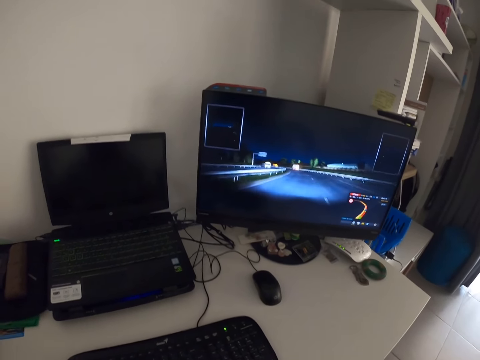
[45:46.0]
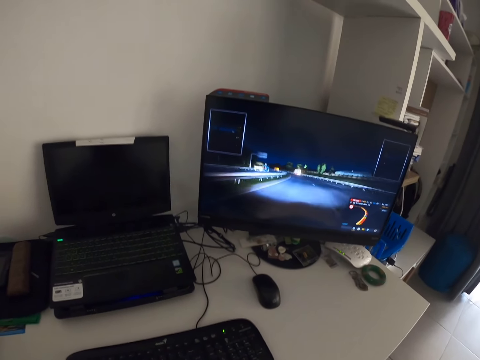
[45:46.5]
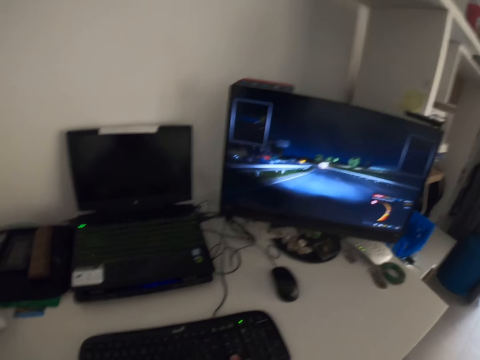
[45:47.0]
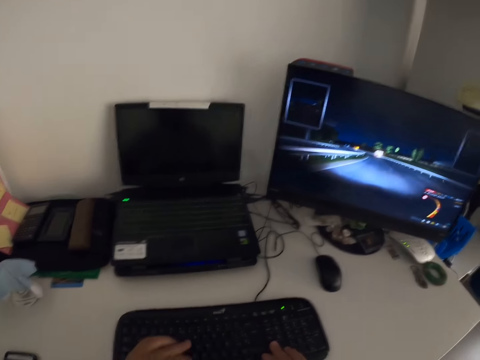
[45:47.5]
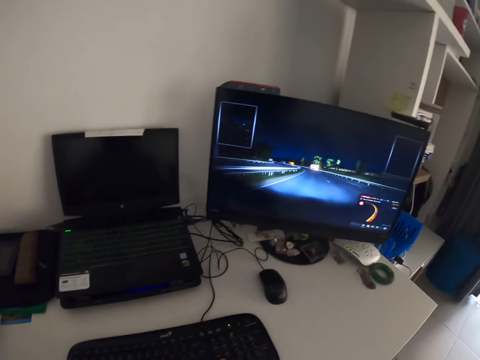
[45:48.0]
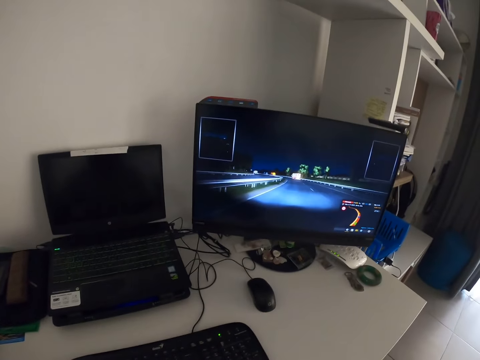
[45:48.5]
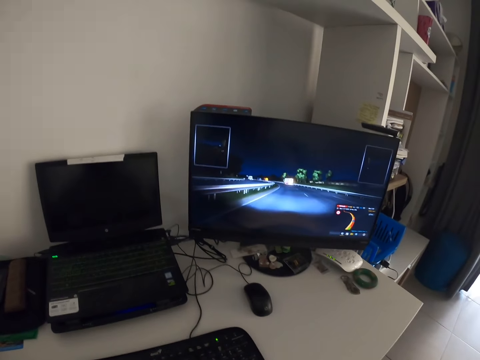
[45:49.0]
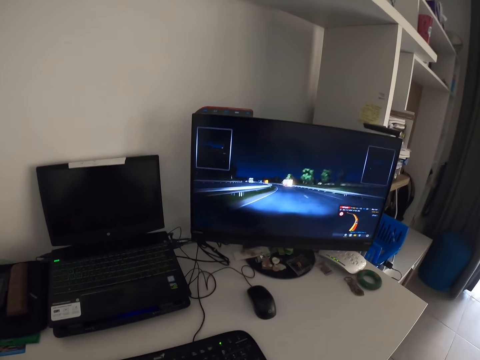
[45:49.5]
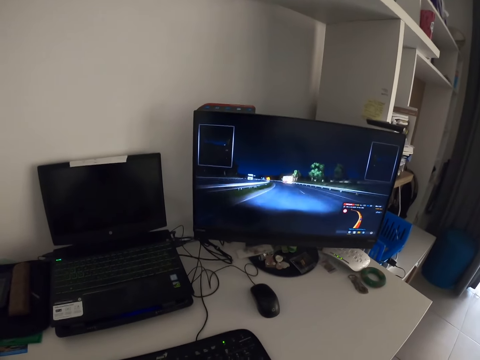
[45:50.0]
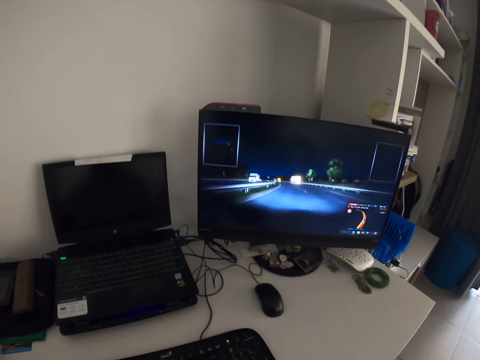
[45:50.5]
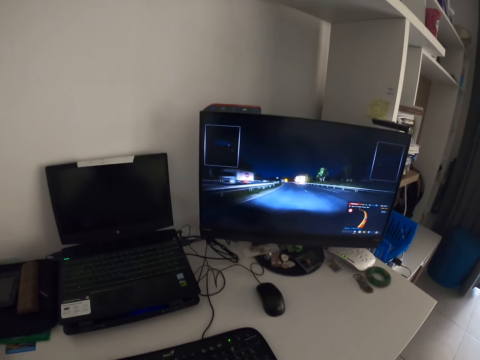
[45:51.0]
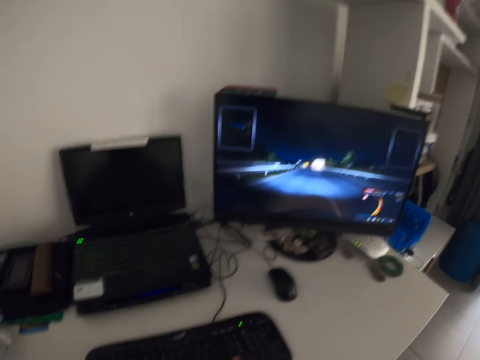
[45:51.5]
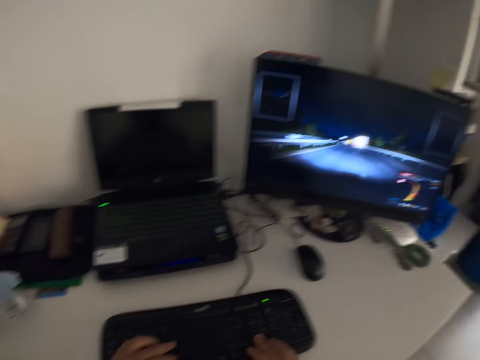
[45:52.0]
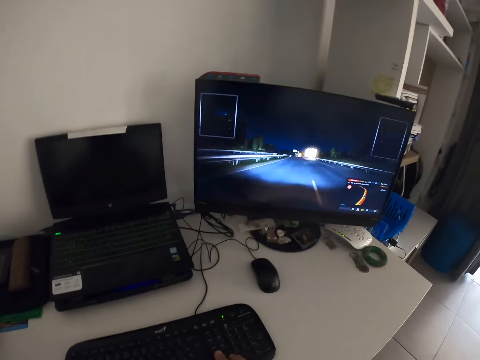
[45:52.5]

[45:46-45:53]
The camera wearer taps on the keyboard.

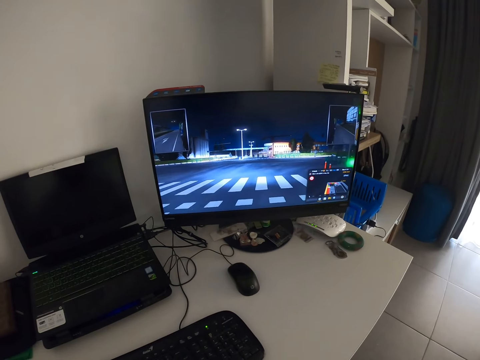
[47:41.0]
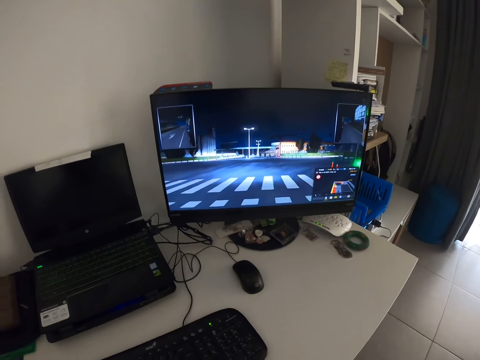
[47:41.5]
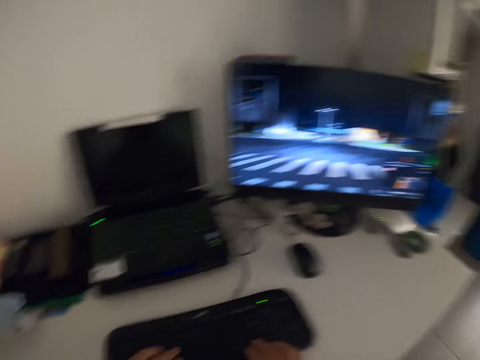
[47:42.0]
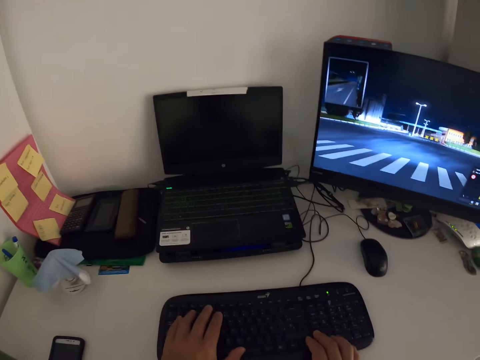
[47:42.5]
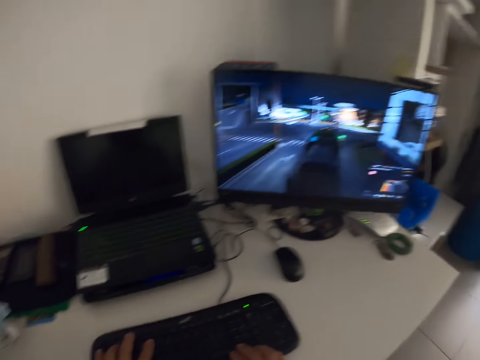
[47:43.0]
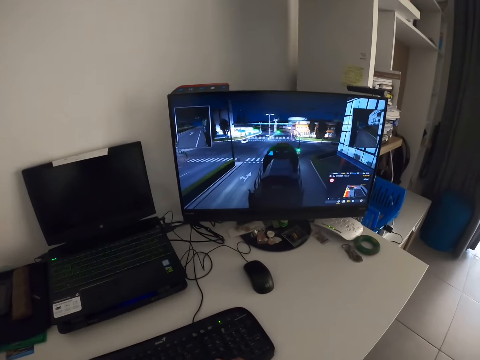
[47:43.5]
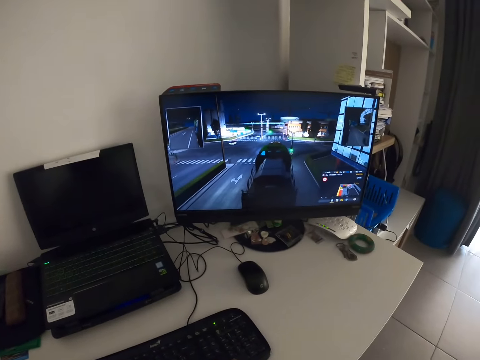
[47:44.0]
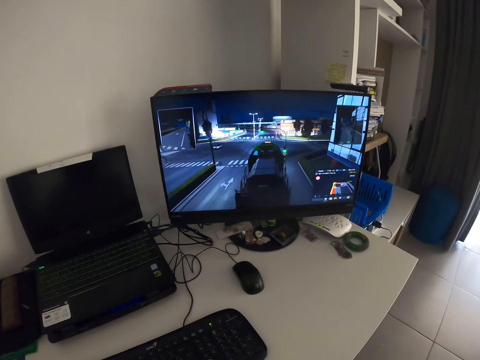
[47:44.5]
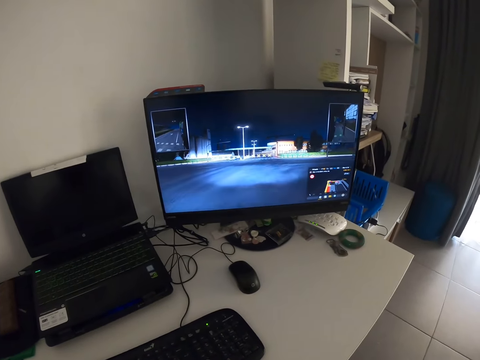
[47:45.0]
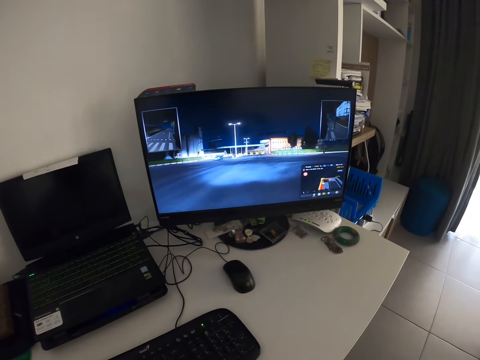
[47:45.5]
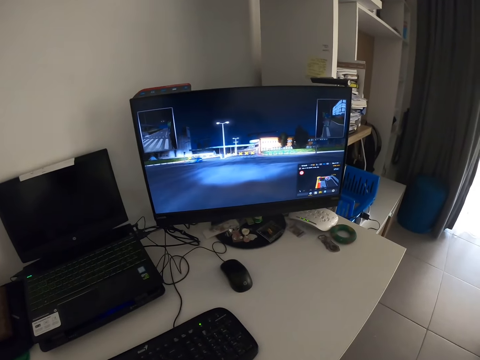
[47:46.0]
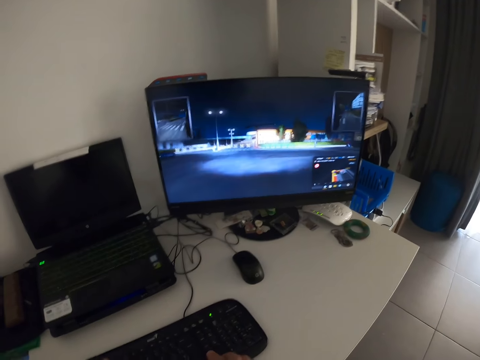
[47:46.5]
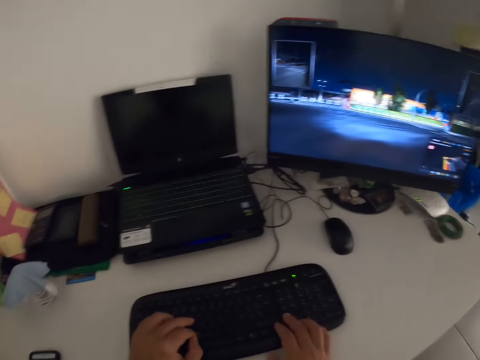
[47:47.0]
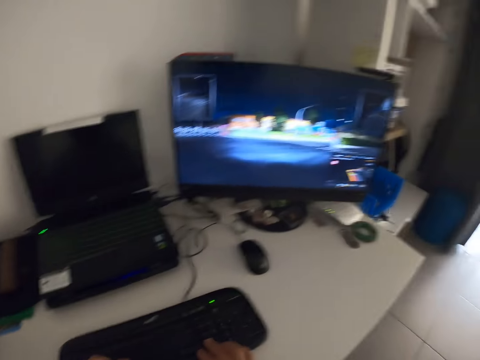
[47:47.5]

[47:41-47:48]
The camera wearer taps the keyboard with both hands.

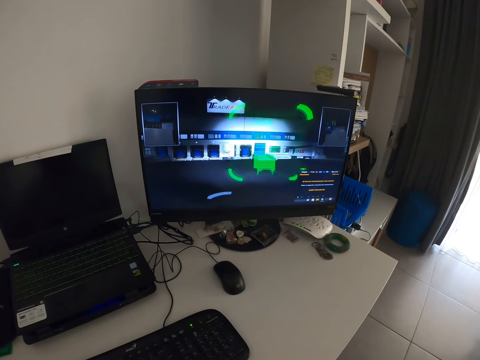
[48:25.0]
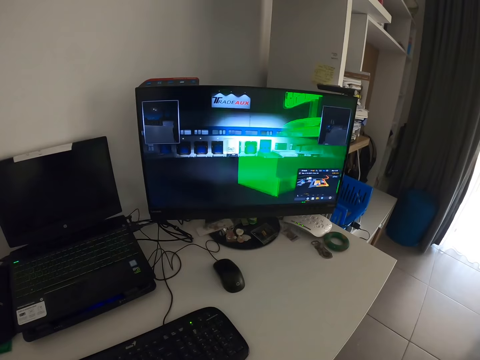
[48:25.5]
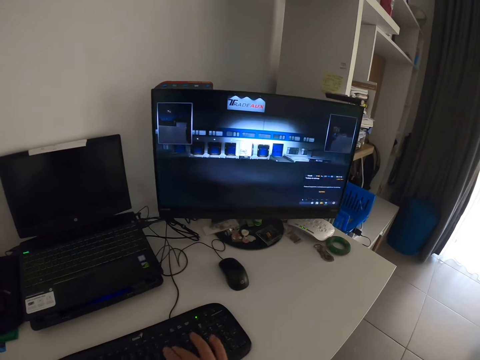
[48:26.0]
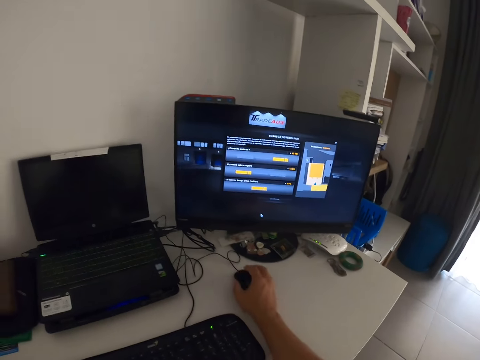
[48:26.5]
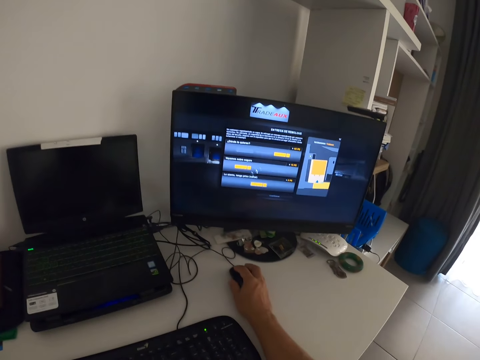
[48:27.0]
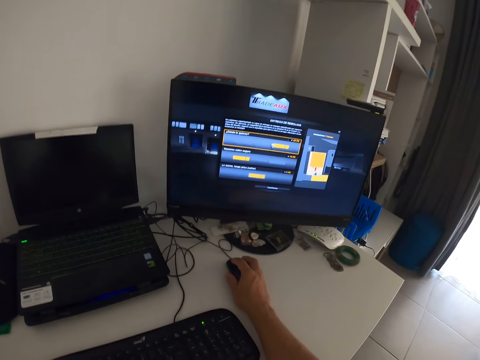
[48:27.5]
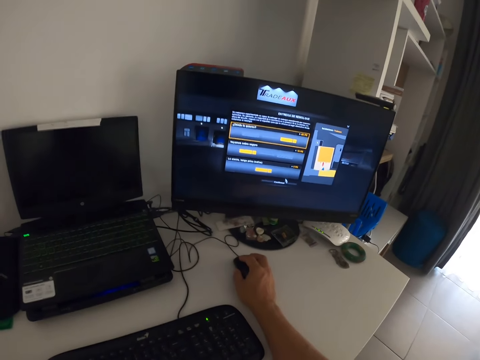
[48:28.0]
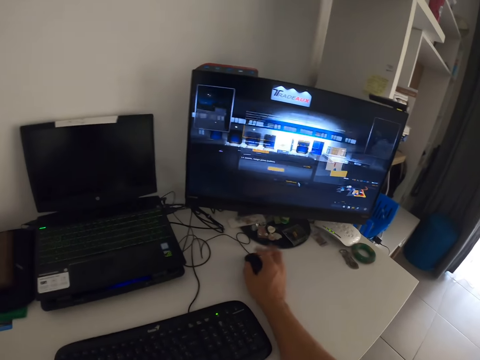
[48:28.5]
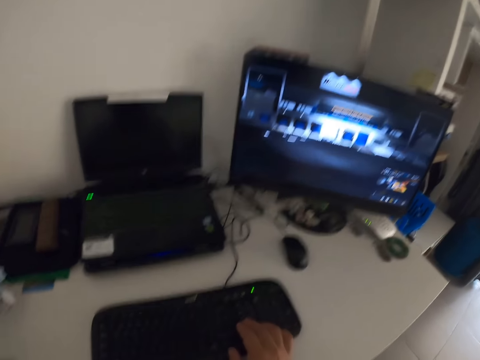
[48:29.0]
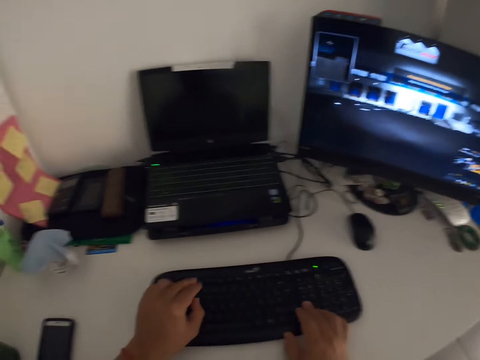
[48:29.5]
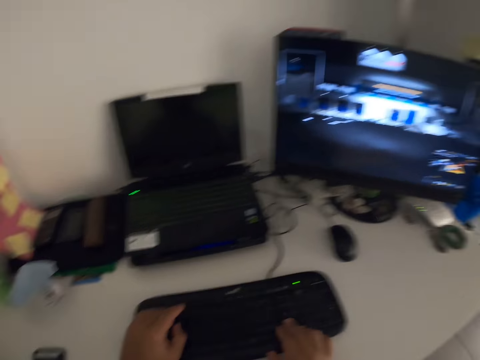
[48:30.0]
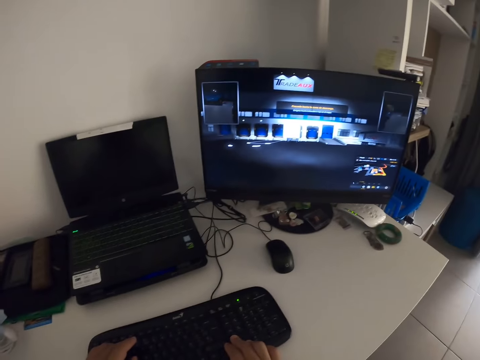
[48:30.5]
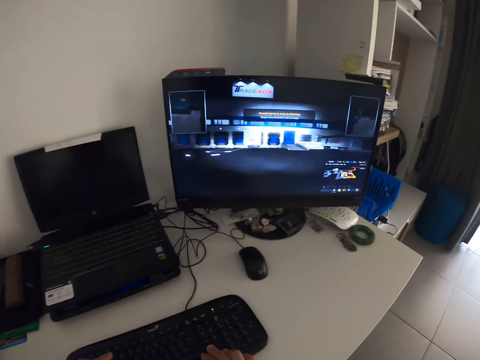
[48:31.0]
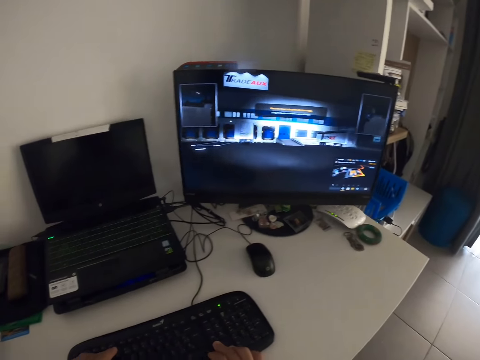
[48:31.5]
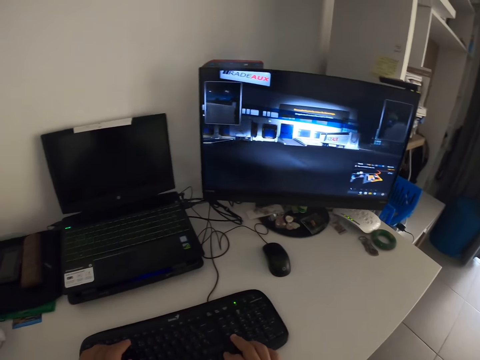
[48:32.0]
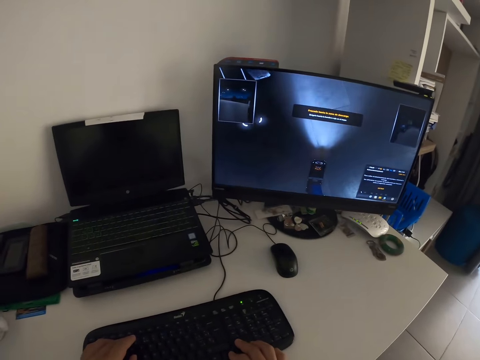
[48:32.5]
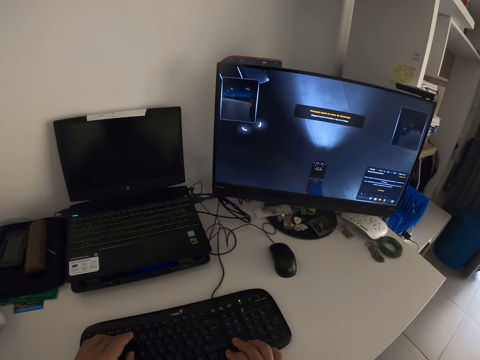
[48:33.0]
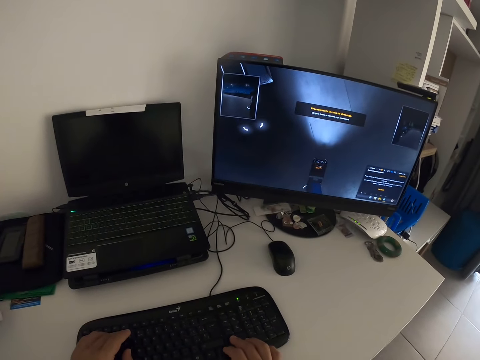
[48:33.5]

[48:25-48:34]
The camera wearer operates on the mouse. They play a computer game using the keyboard.

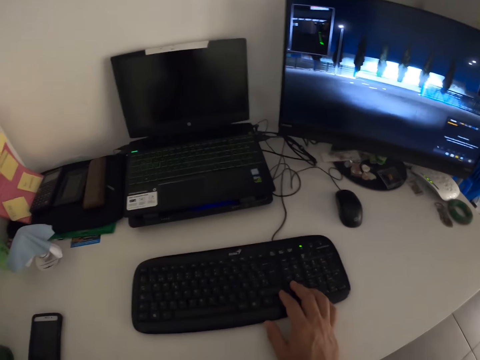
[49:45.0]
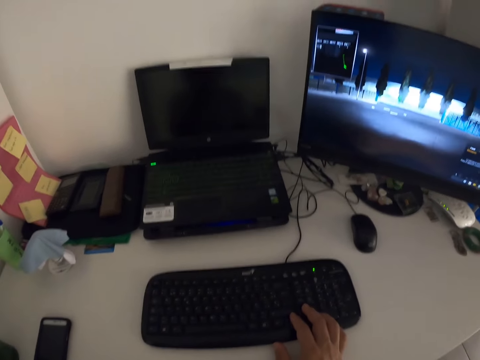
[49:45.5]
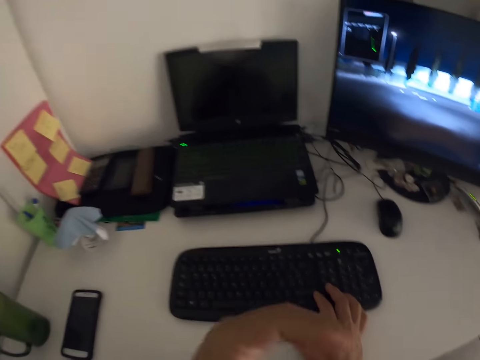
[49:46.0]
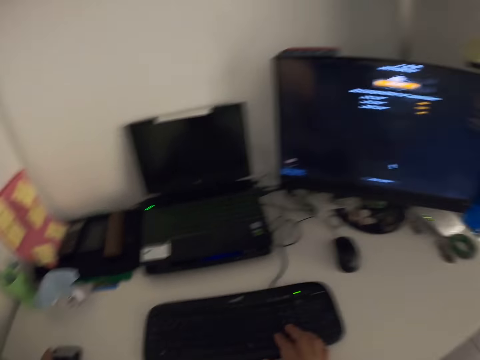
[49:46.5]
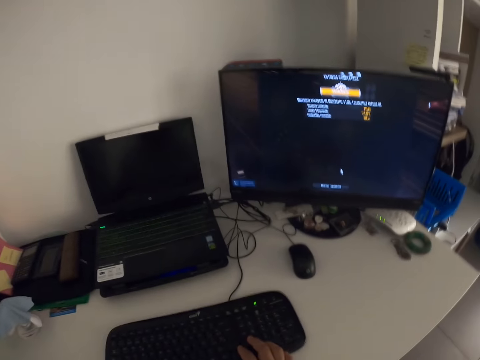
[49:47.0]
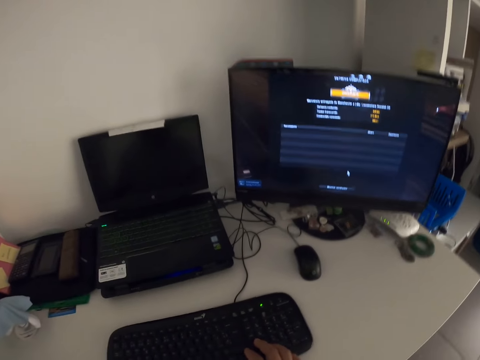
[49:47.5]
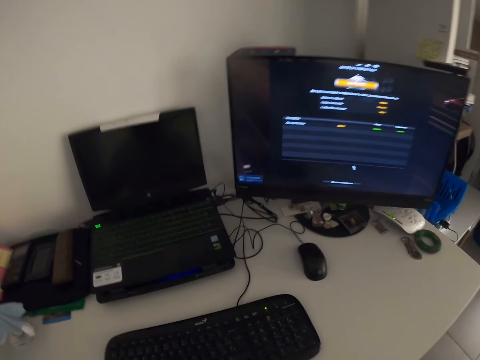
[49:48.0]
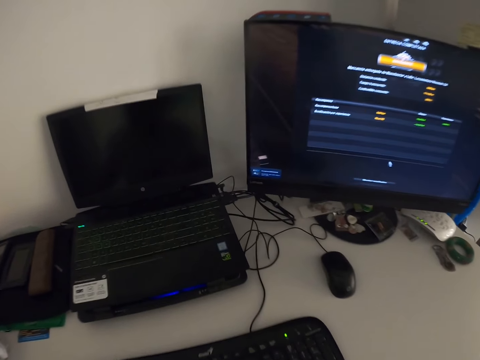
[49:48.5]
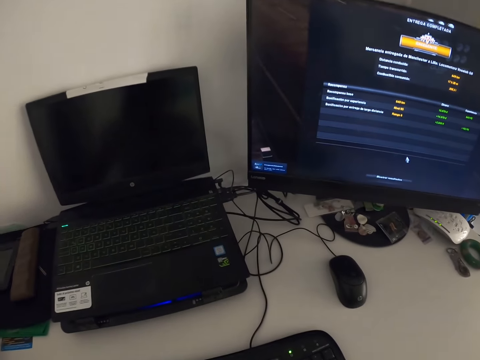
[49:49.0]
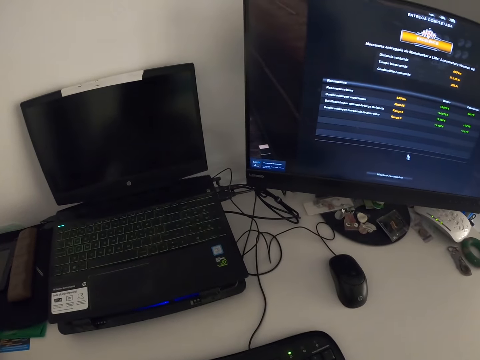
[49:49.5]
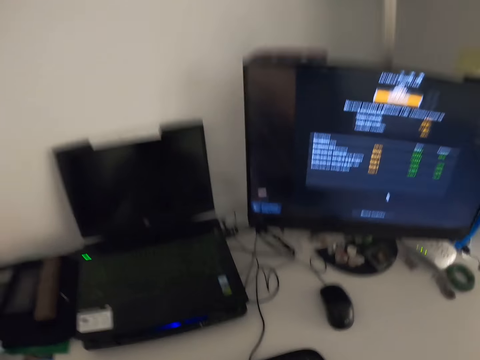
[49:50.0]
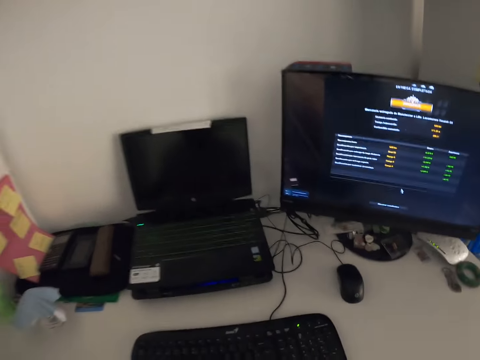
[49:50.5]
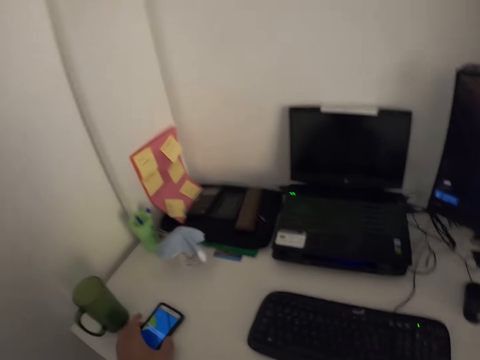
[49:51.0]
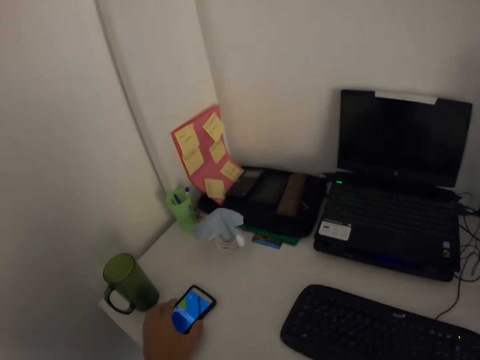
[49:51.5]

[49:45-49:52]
The camera wearer presses the phone on the table. They type on the computer keyboard.
